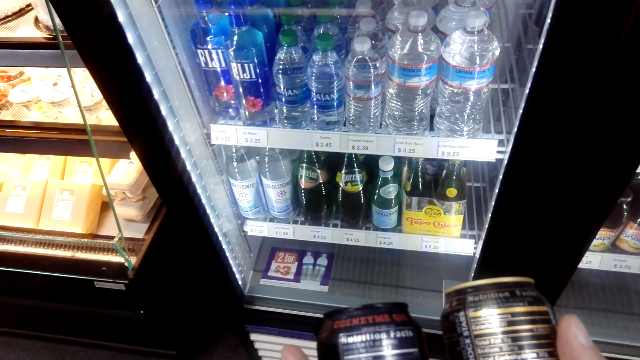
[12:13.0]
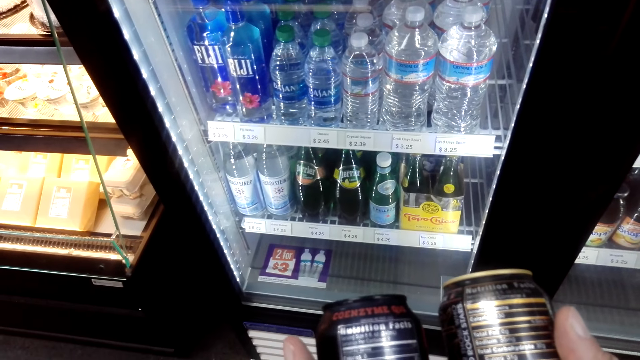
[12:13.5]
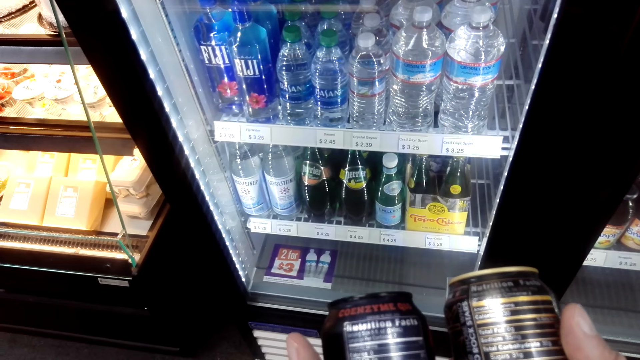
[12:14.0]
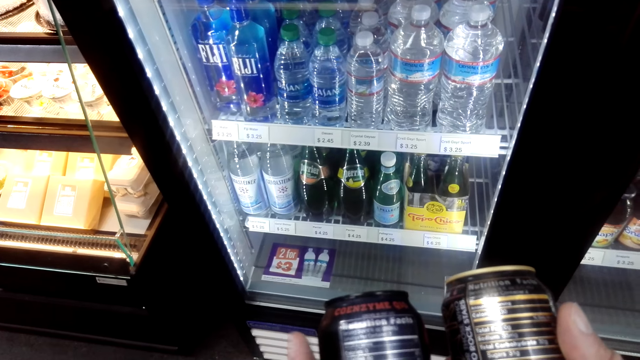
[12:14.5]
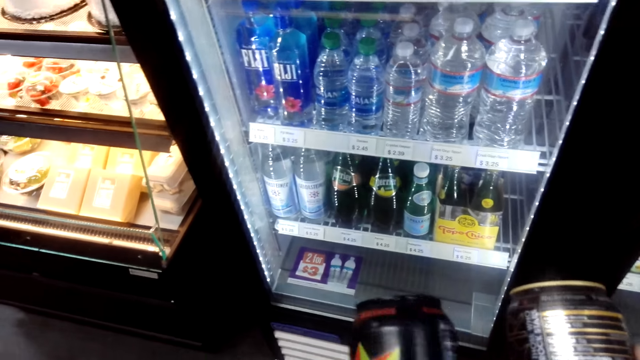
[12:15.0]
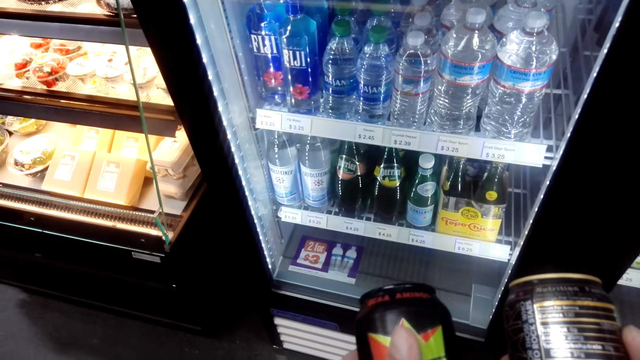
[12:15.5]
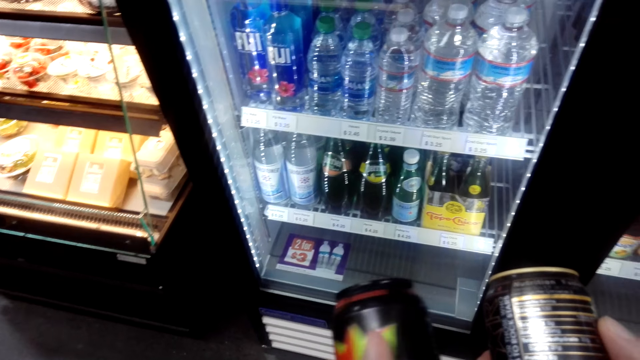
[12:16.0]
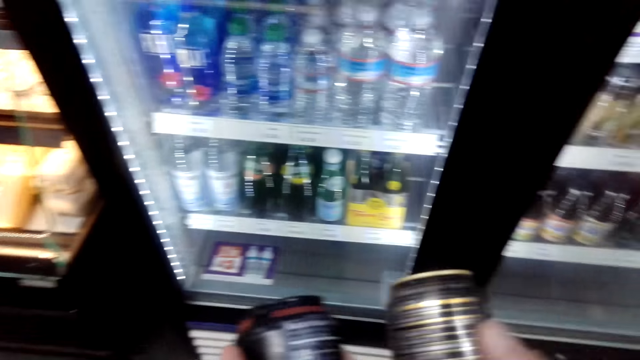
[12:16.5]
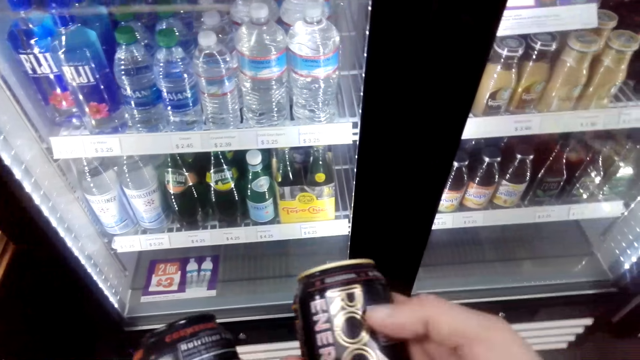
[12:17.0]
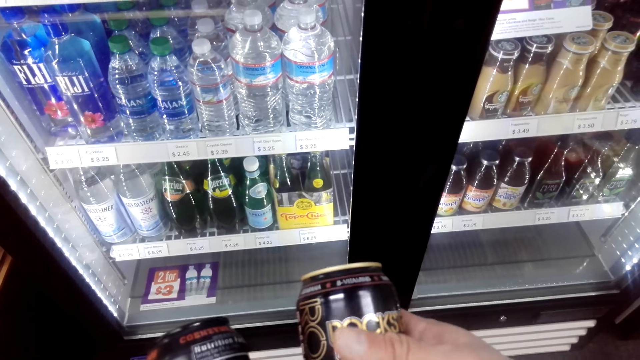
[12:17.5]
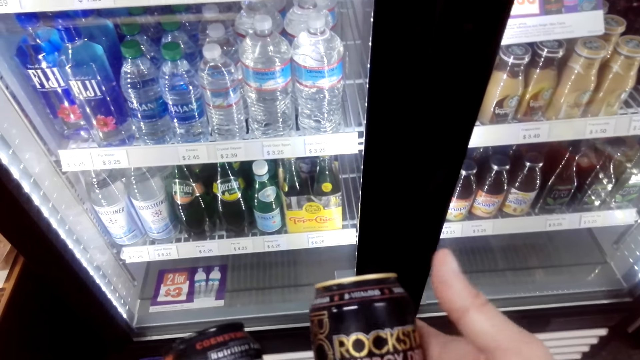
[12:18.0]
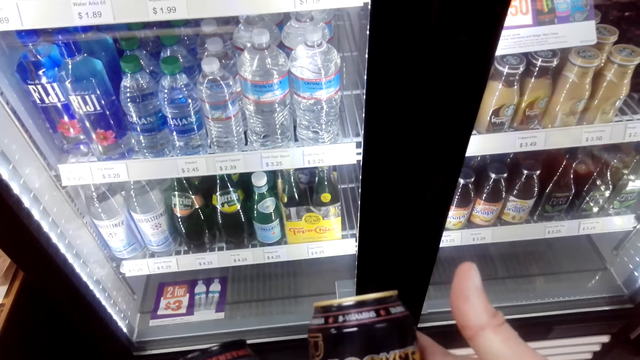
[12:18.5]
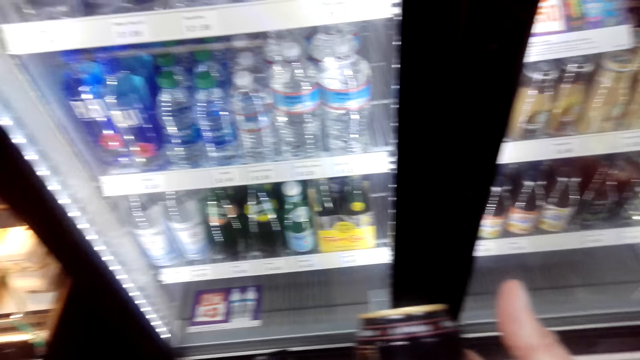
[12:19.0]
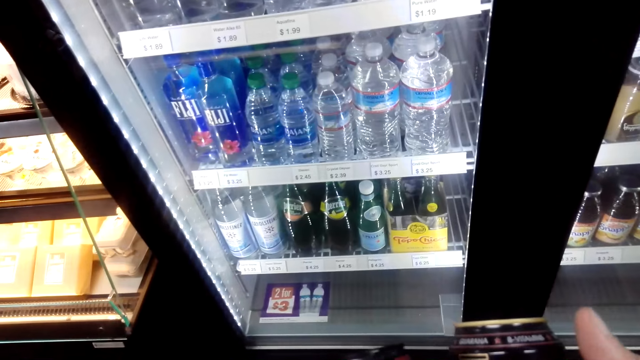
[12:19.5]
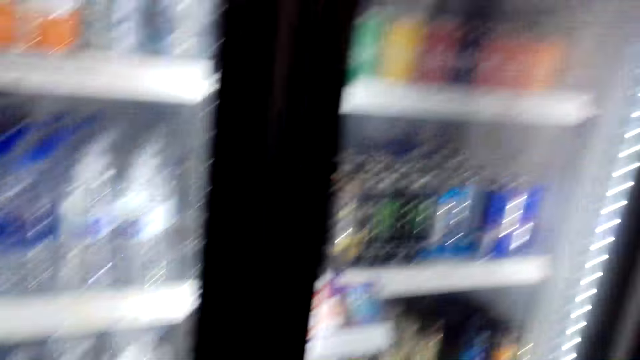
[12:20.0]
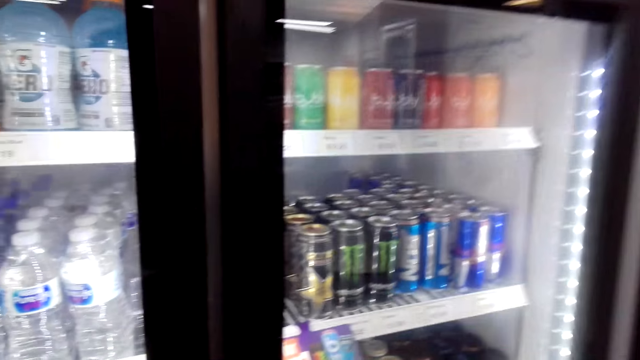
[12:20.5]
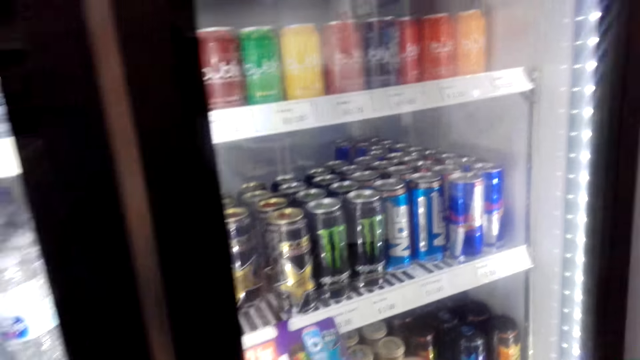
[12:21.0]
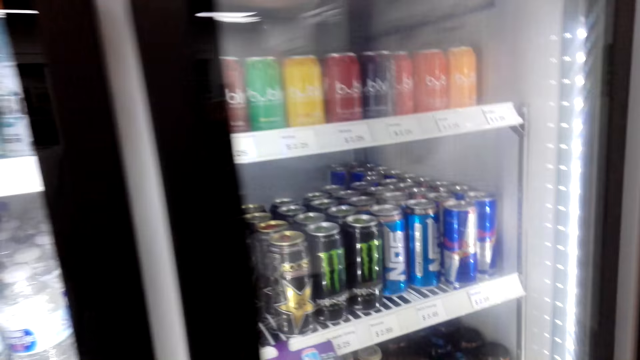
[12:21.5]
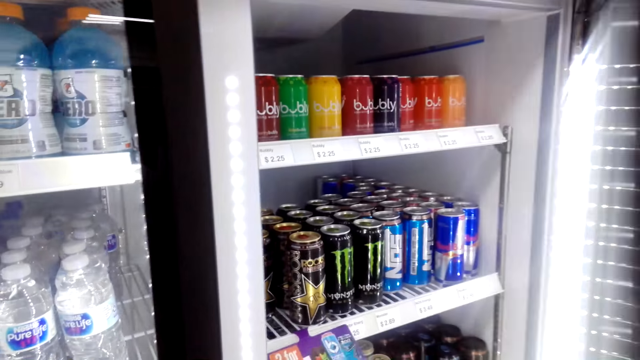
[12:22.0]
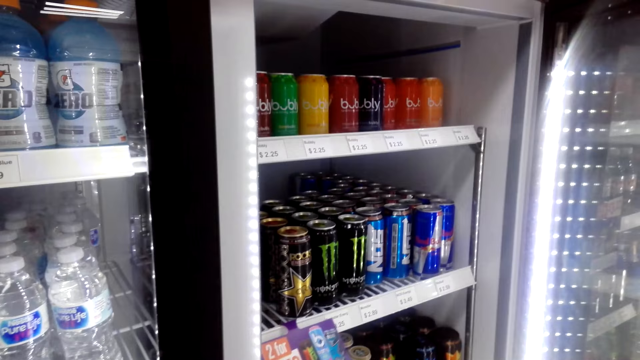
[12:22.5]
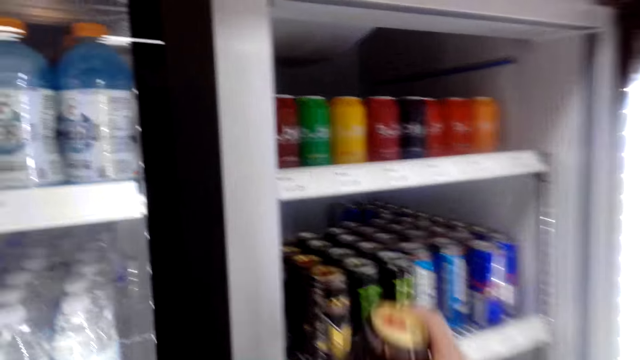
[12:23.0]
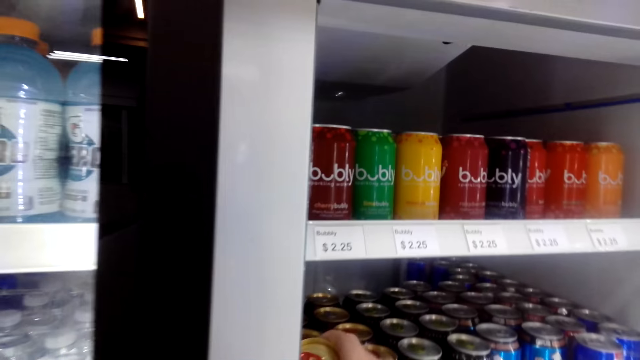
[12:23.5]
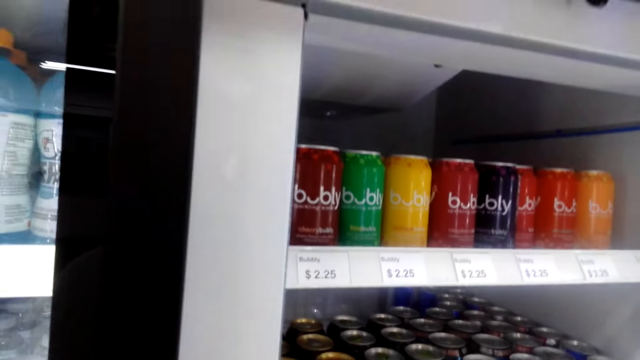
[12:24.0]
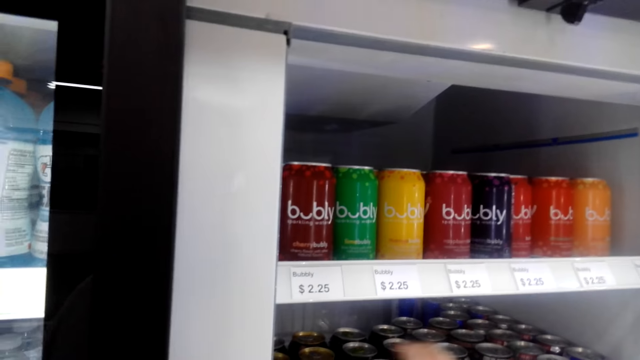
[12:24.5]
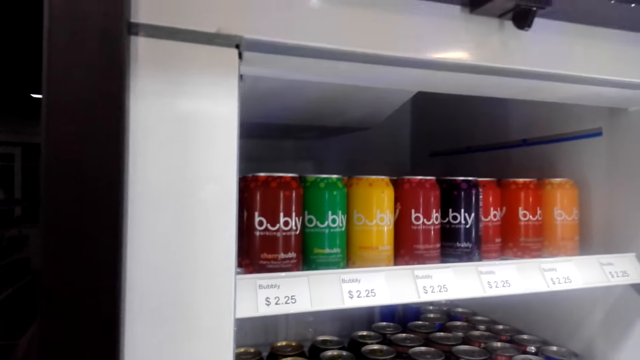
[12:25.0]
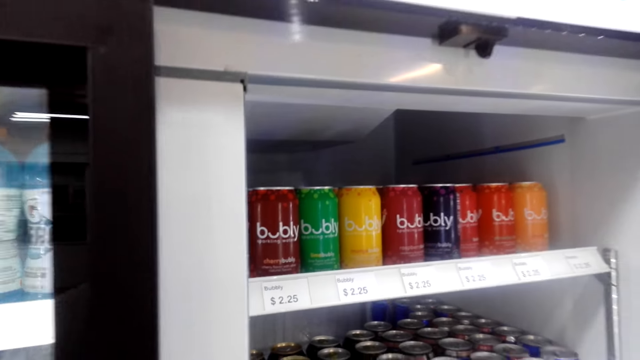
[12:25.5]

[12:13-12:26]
The camera wearer turns a container. They open the fridge. They put a drink in the fridge.

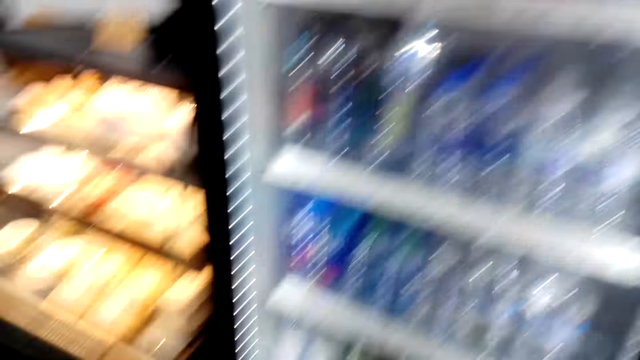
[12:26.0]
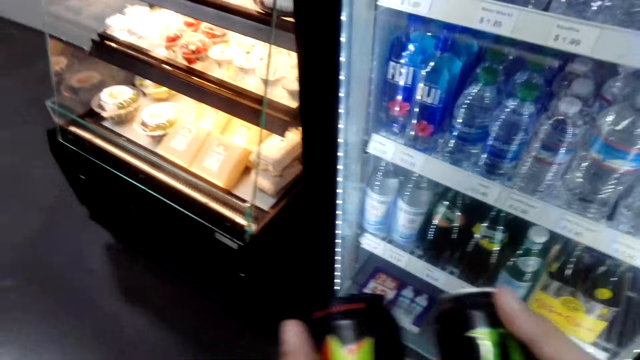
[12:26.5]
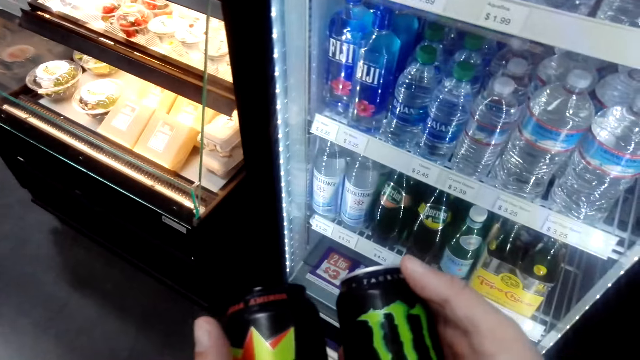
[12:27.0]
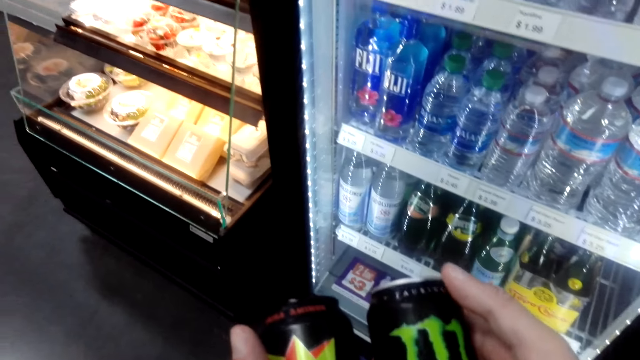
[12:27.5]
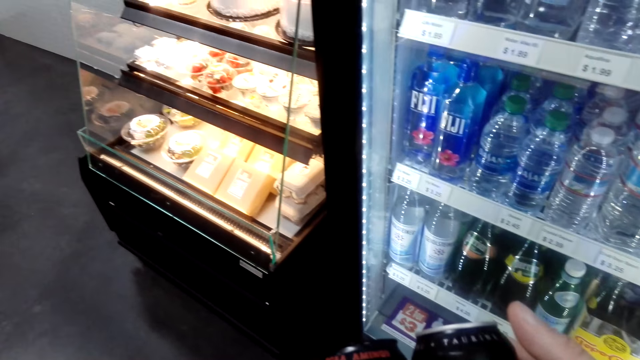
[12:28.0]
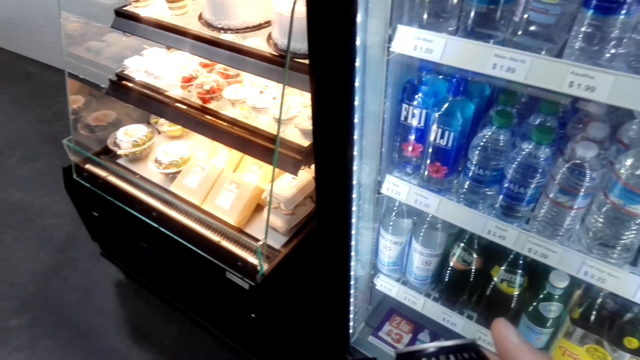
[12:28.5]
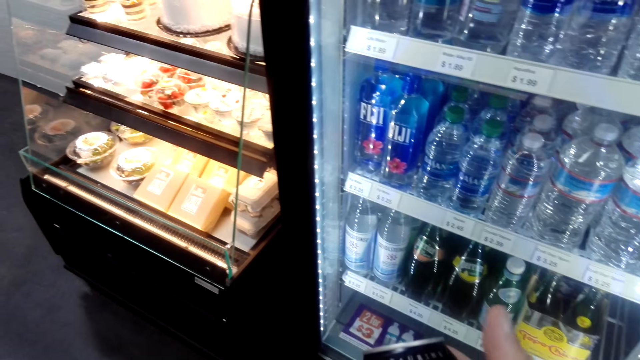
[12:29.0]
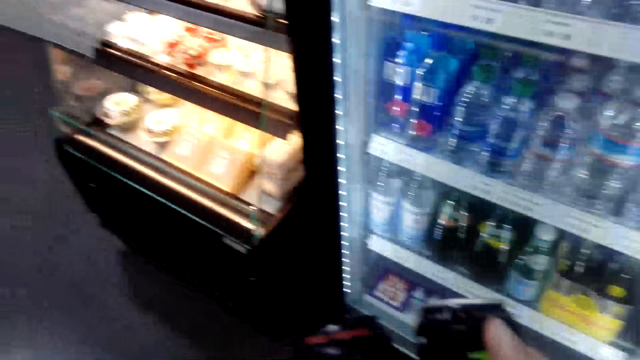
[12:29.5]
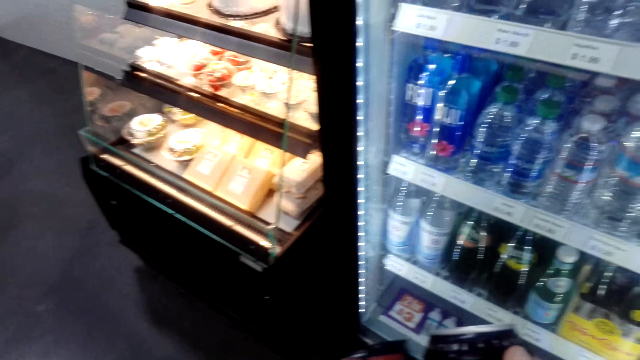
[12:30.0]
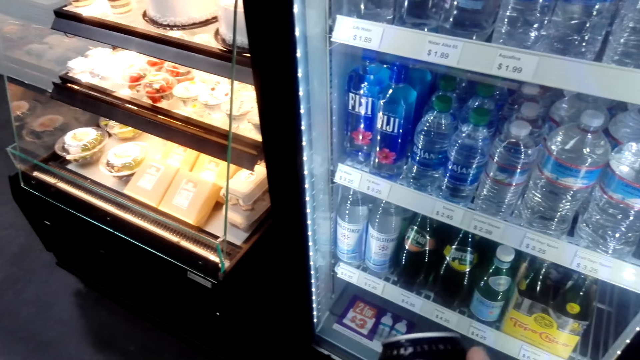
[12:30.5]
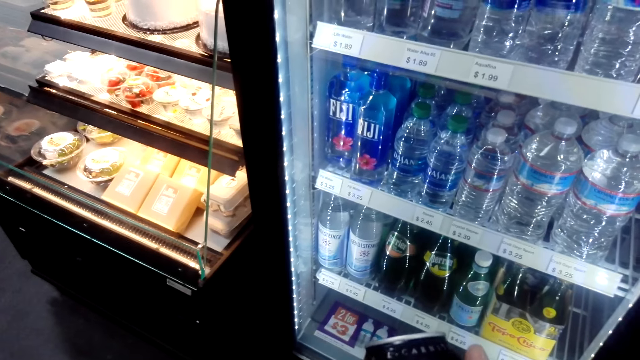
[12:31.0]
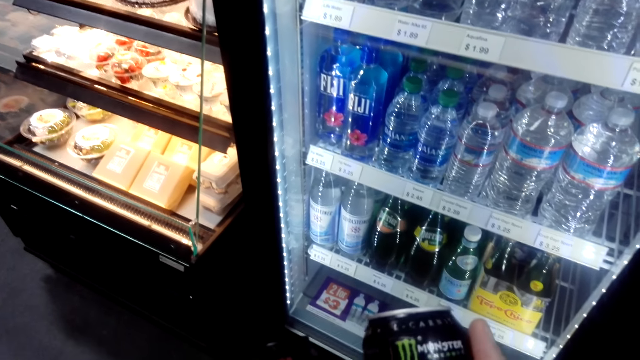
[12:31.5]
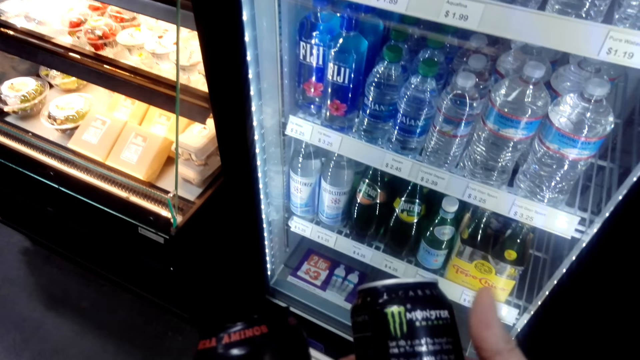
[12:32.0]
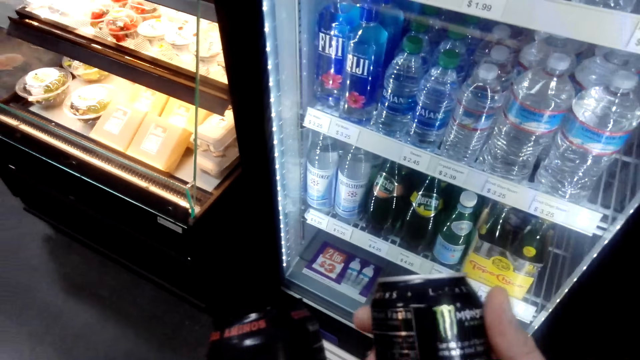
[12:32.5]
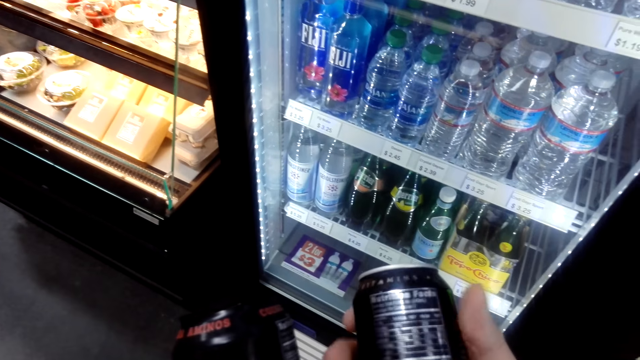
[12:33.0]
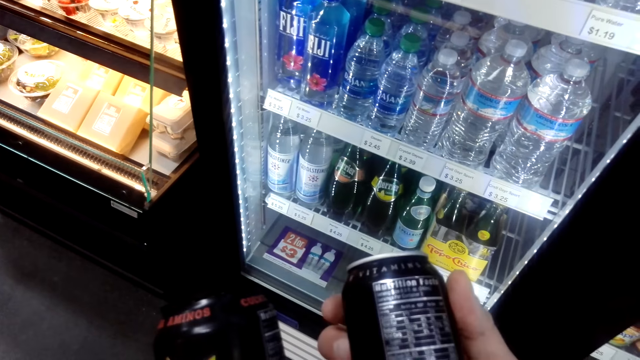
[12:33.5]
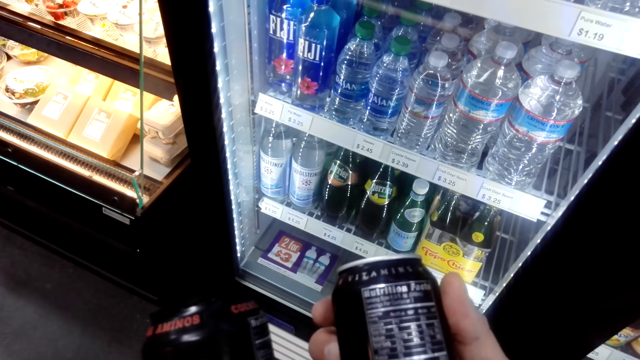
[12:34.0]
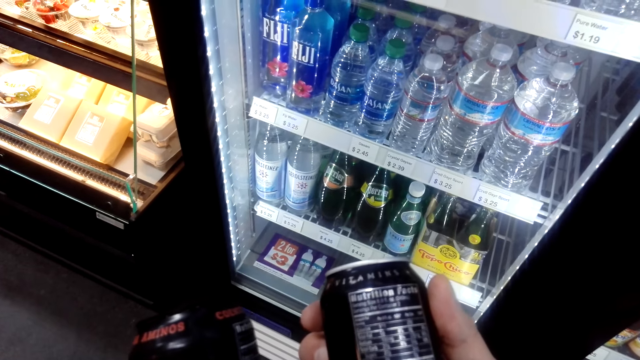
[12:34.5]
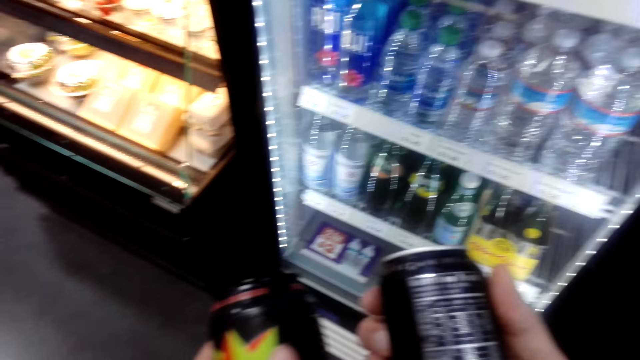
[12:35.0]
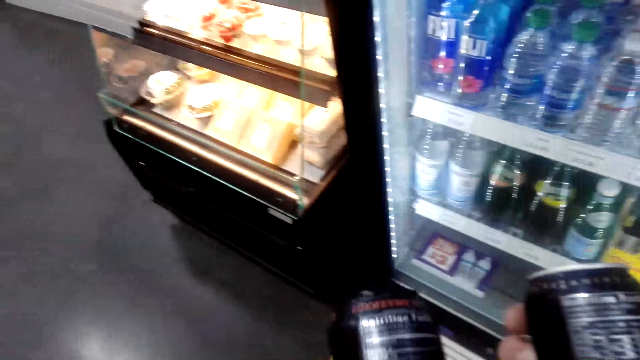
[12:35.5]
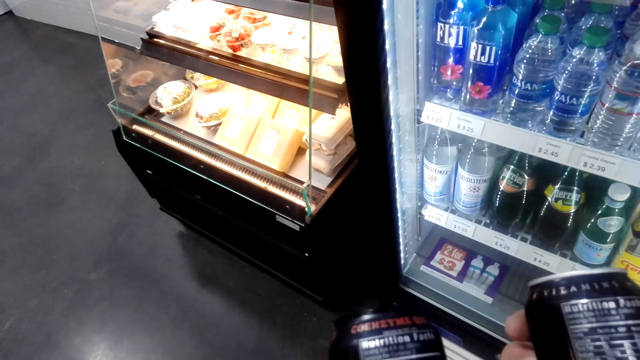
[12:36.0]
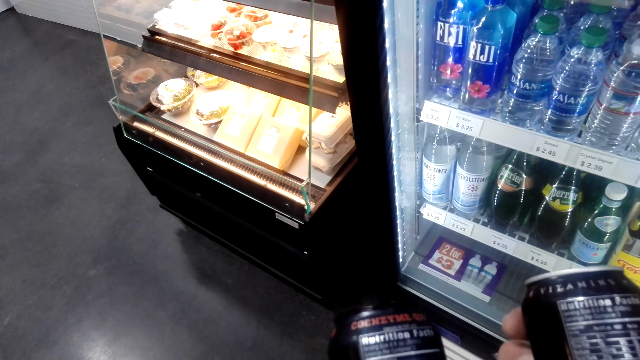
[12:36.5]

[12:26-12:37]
The camera wearer looks at the drink. They turn the container.
